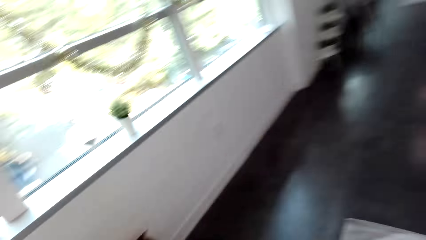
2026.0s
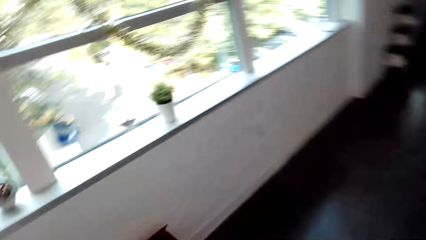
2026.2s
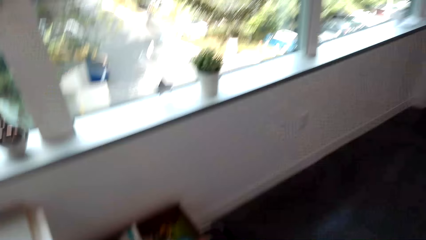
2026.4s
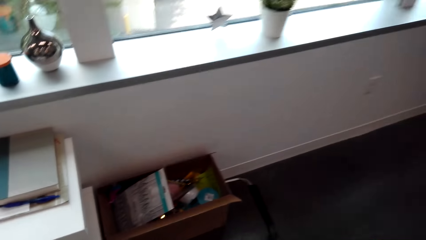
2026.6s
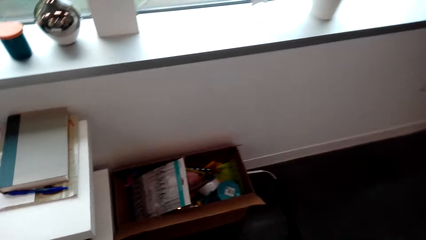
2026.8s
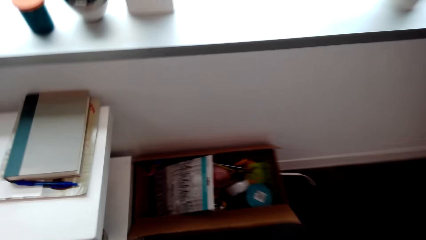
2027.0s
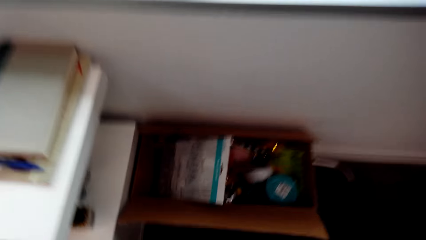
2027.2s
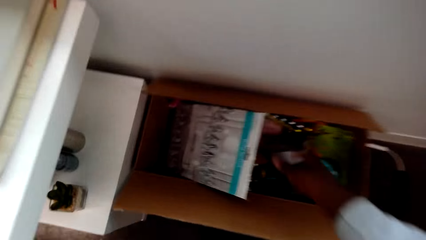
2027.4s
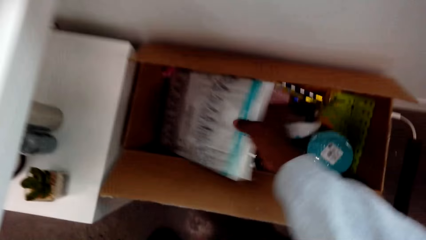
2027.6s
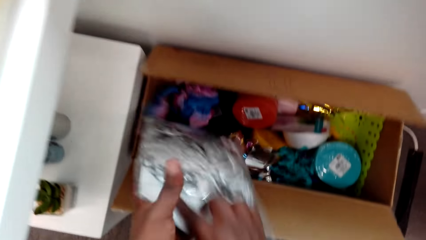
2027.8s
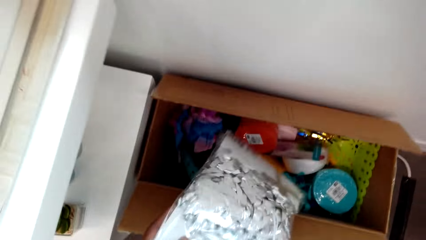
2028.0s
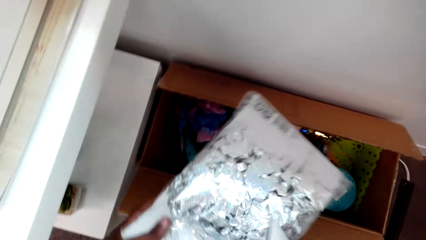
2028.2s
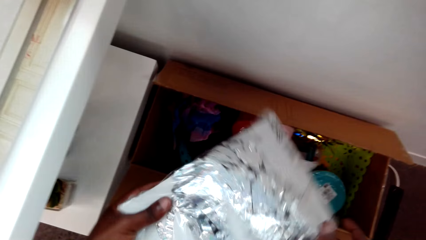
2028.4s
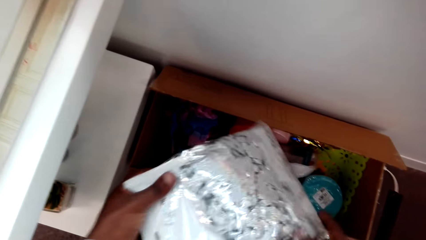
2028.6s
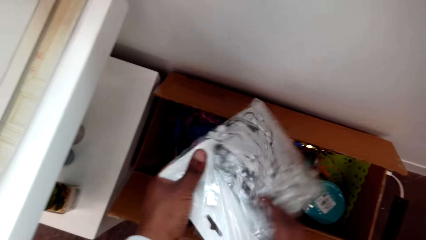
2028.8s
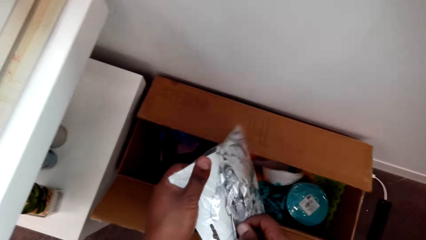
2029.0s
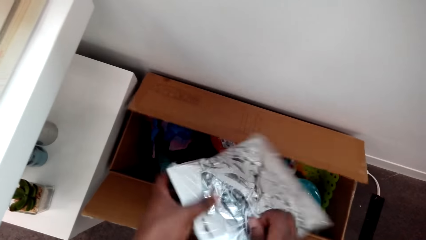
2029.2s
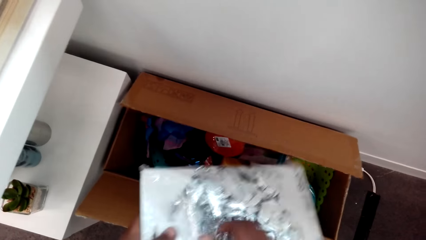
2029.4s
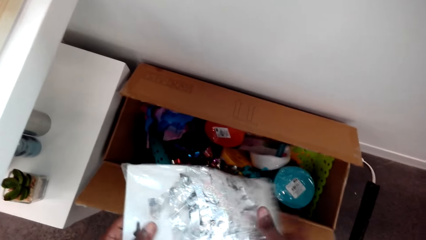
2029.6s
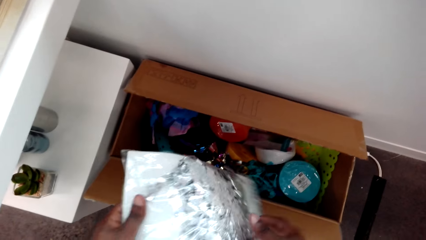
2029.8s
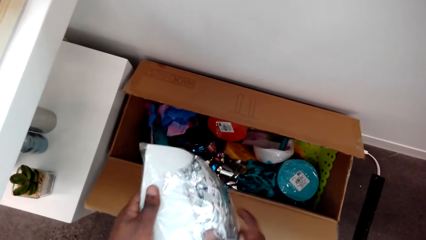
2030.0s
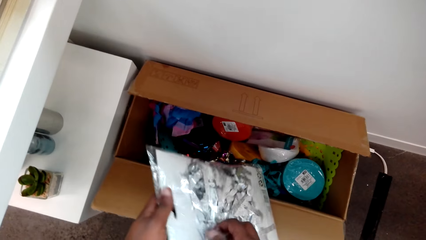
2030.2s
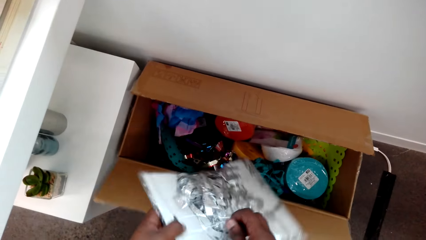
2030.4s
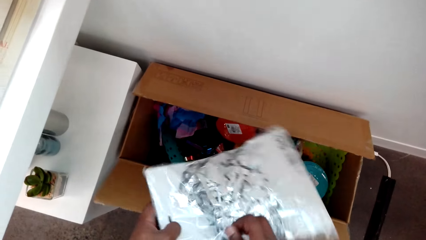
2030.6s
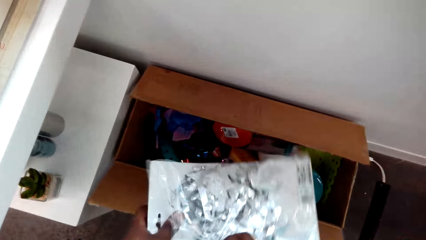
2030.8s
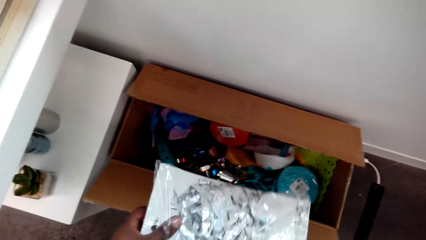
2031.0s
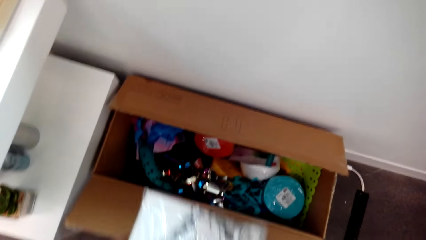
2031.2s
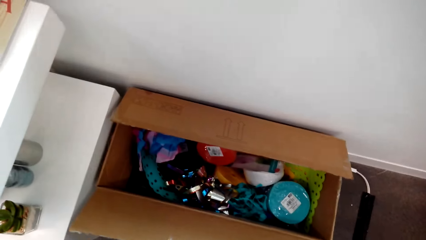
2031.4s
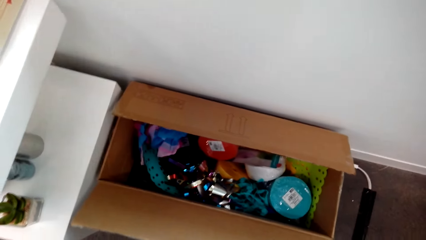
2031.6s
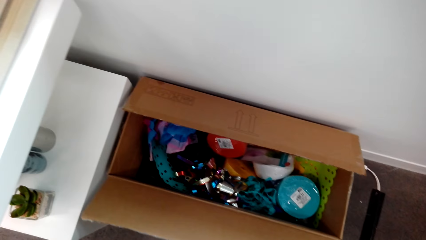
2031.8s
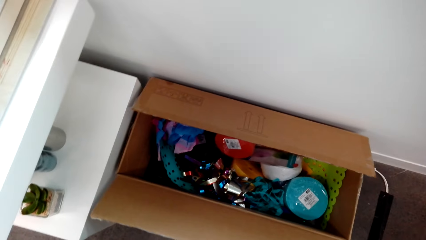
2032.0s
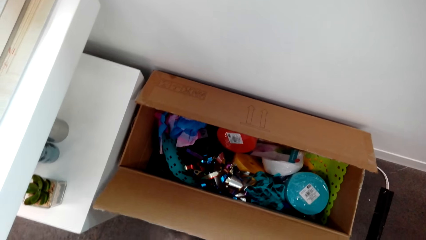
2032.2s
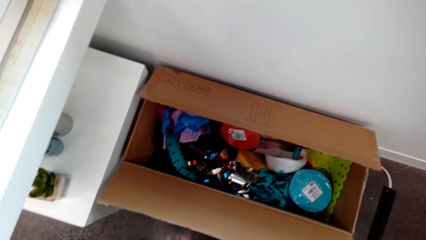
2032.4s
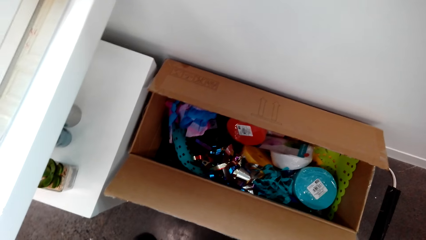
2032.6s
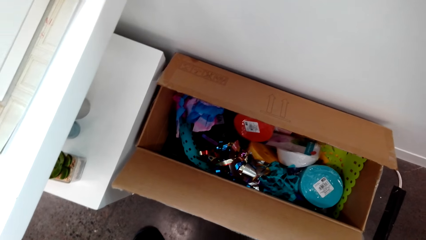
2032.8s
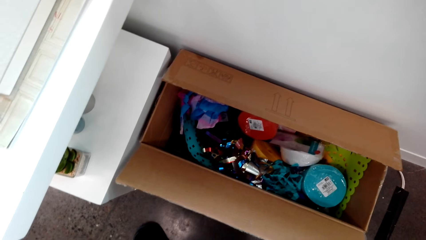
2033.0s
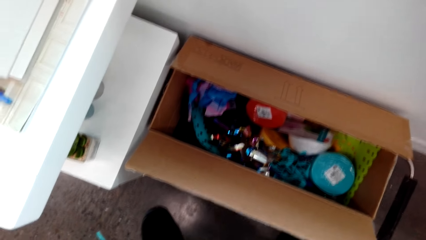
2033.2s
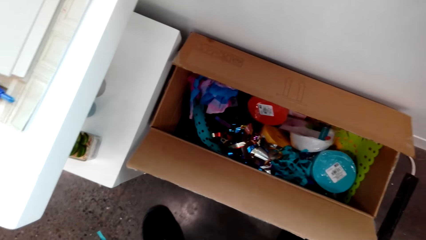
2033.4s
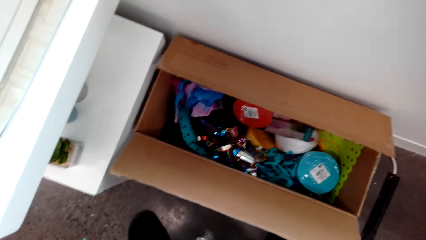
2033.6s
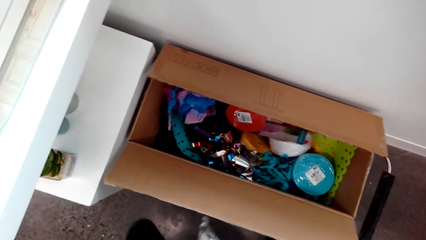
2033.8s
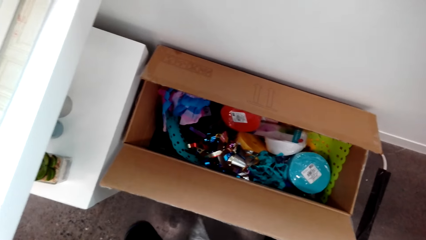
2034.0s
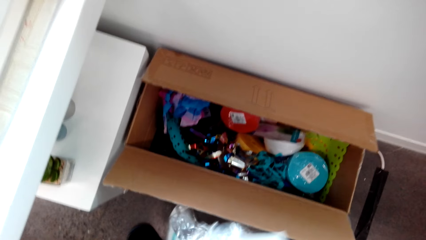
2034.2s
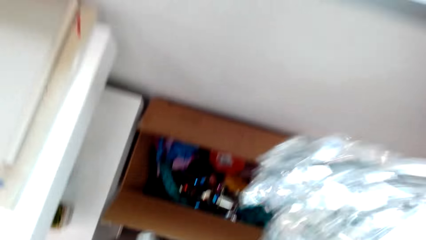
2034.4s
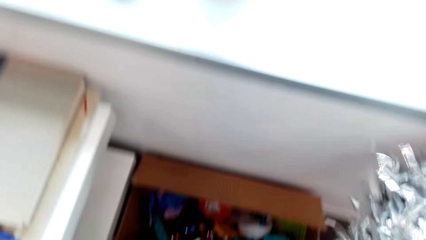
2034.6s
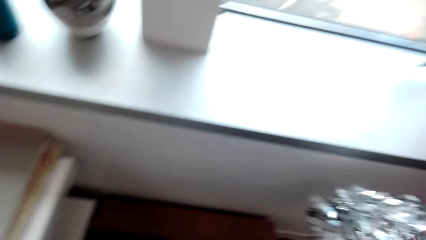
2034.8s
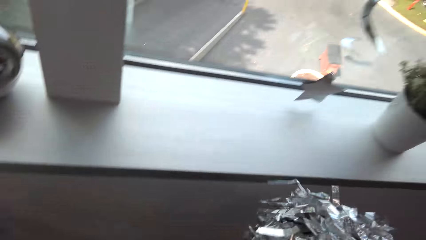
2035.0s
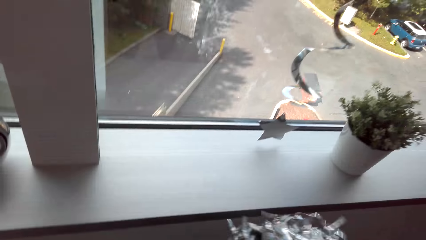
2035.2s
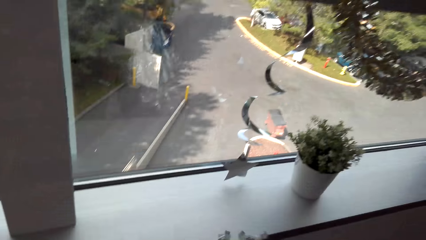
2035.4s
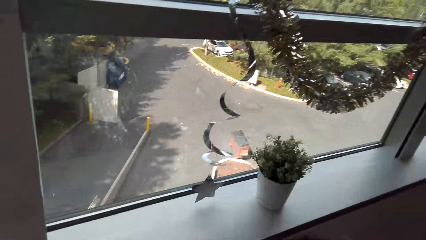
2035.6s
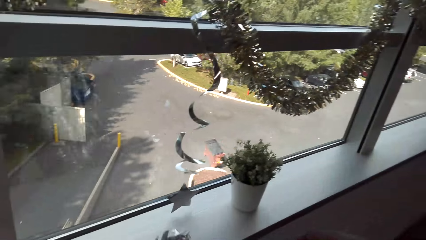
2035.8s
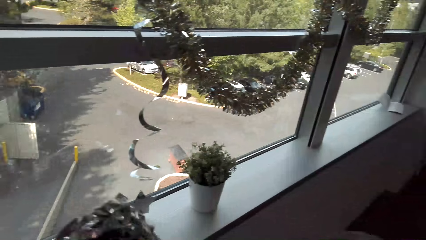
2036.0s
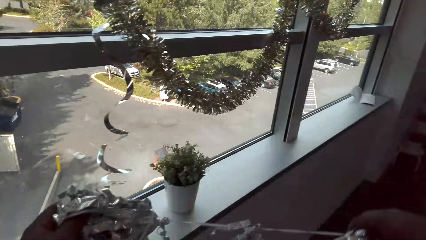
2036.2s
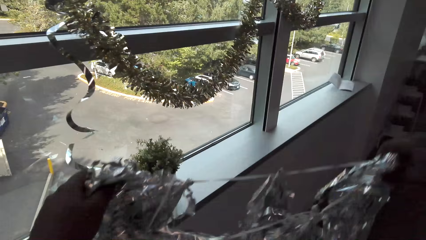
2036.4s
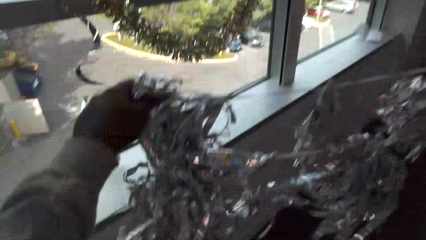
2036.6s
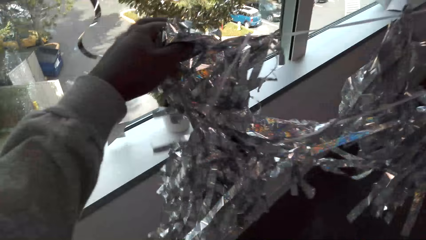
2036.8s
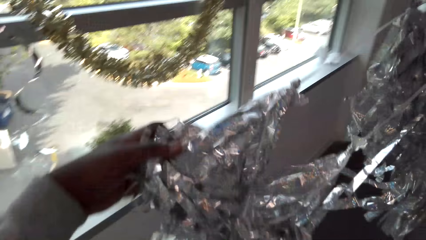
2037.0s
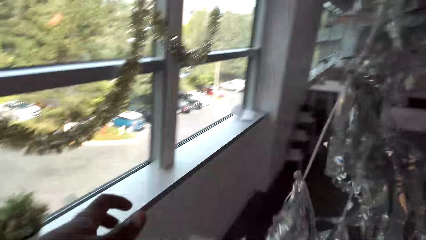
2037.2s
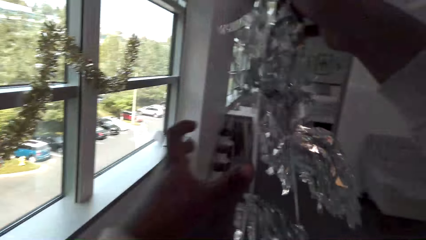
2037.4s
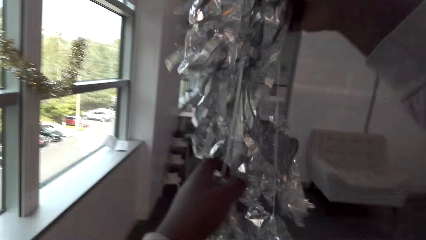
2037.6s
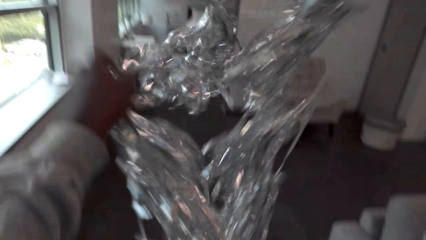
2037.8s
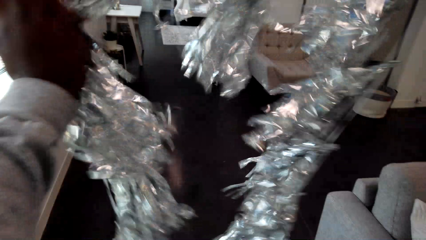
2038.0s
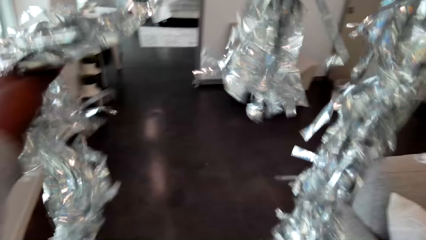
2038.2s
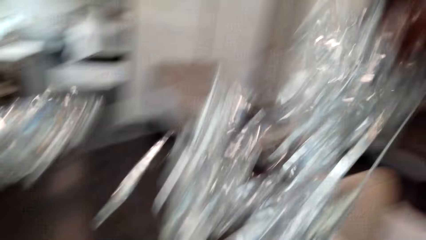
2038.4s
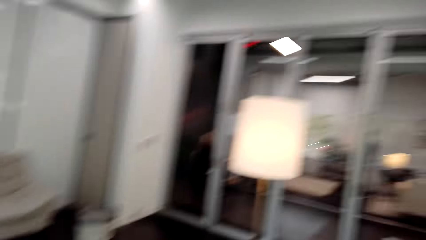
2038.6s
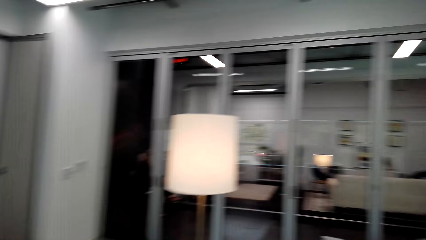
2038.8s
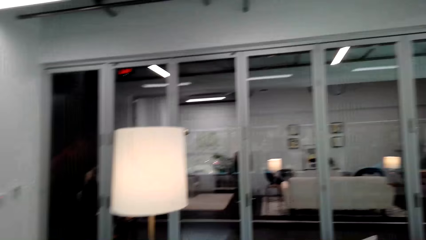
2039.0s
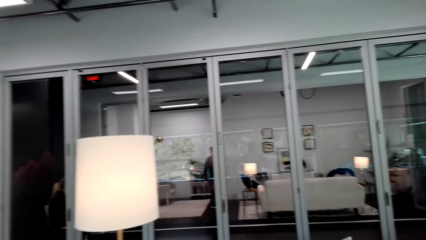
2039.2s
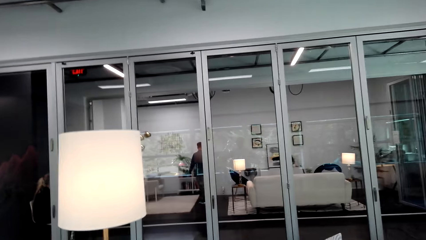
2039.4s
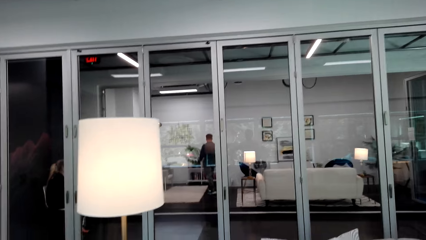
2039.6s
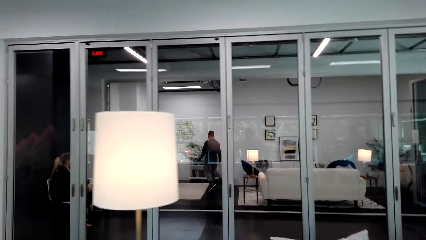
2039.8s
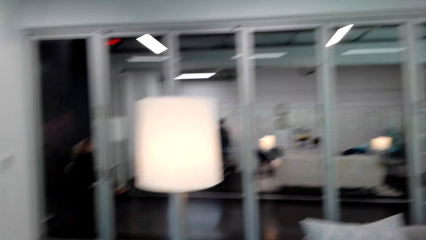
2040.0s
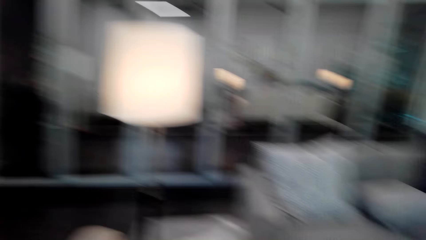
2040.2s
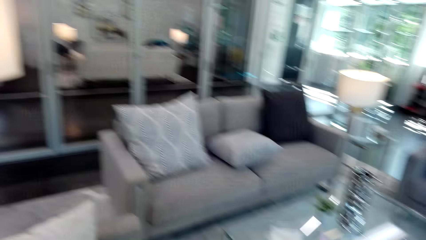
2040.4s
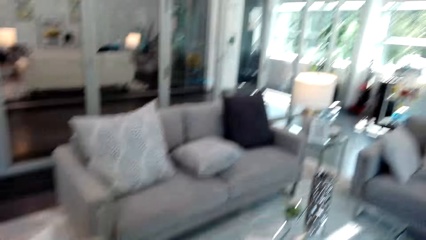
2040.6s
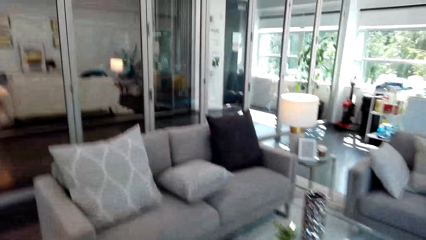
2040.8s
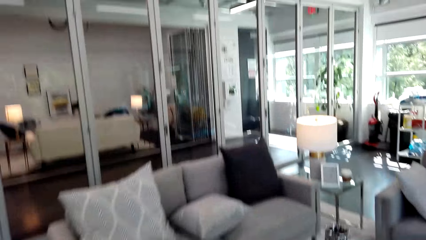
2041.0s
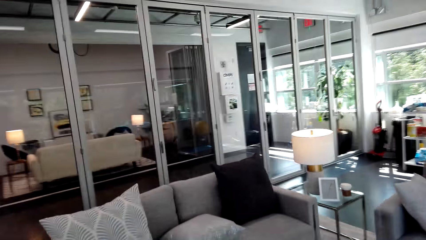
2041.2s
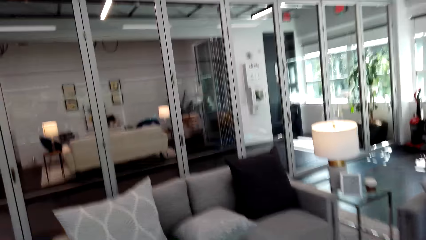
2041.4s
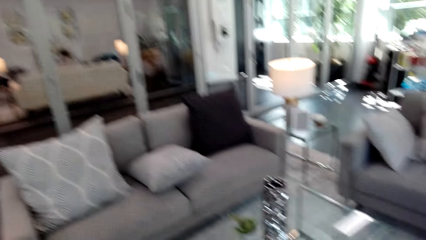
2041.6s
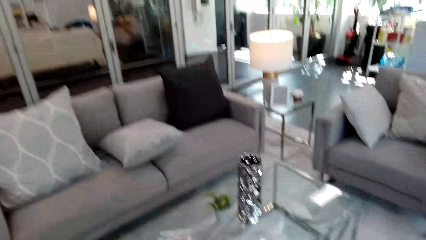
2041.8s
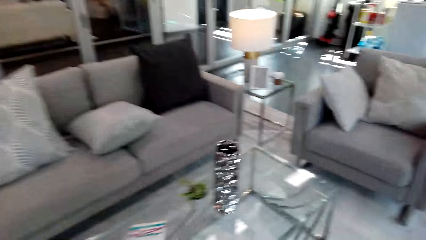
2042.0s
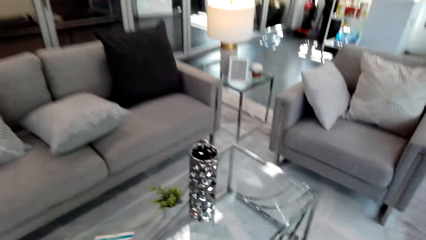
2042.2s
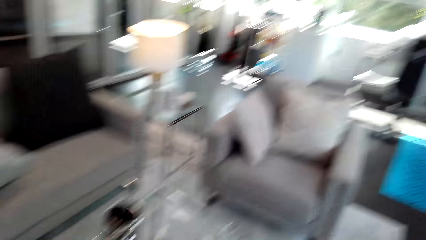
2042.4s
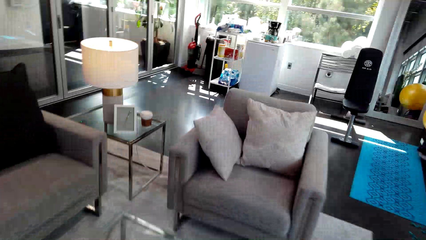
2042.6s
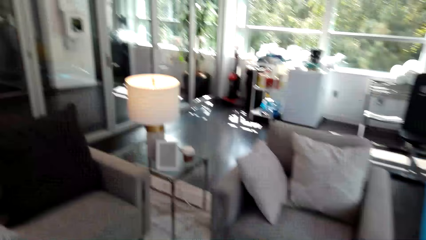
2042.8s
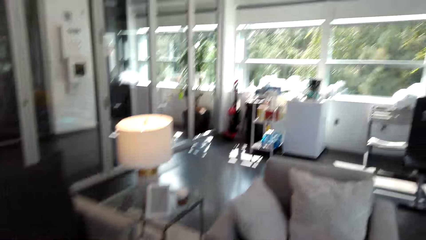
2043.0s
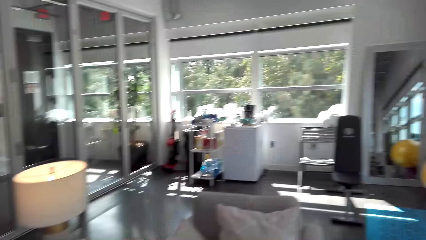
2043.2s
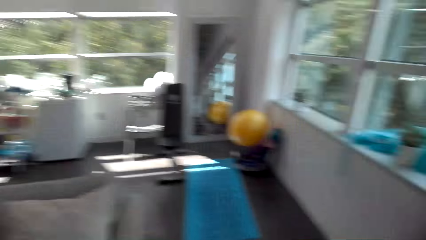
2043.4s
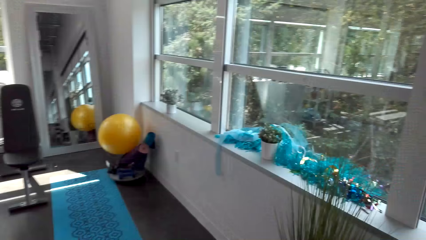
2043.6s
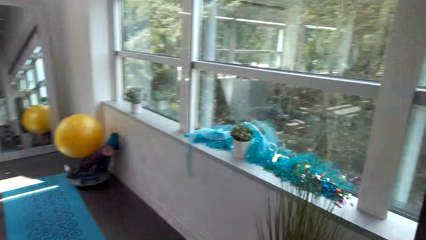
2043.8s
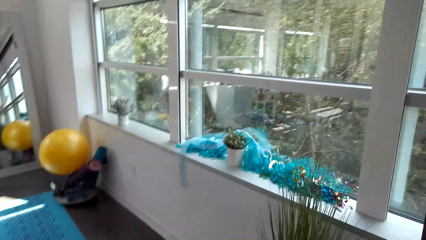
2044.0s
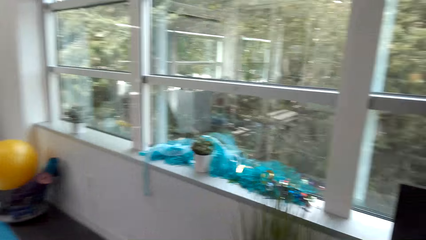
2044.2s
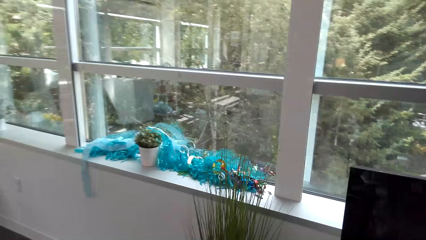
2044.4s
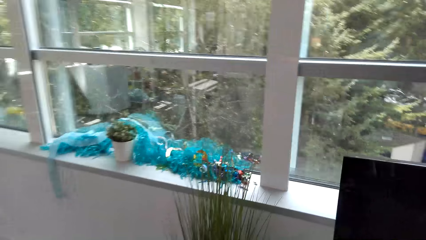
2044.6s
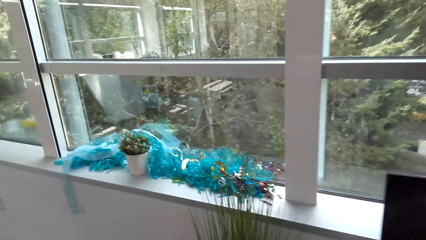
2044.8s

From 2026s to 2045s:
The camera wearer takes out more decors from the box. They take polythene paper. They lift the garland. They adjust the garland. They walk around the house.
